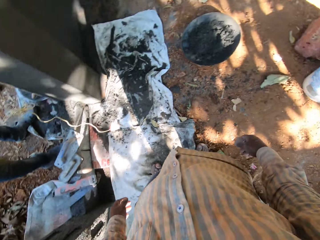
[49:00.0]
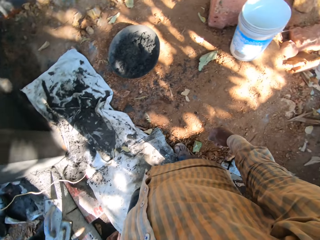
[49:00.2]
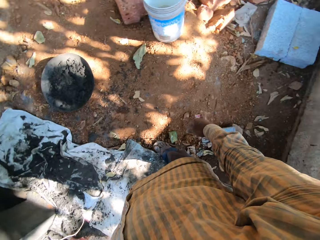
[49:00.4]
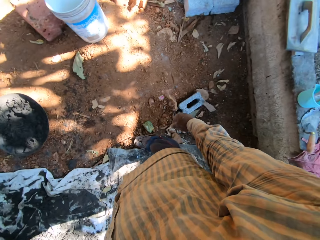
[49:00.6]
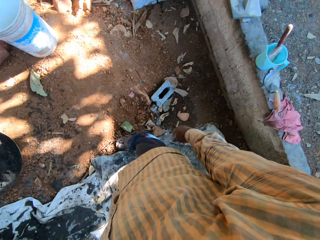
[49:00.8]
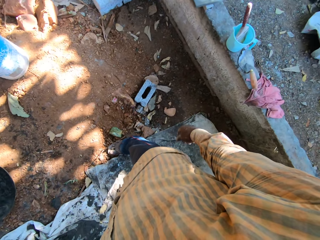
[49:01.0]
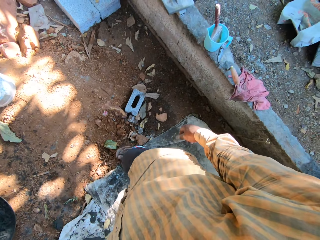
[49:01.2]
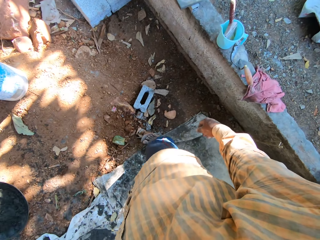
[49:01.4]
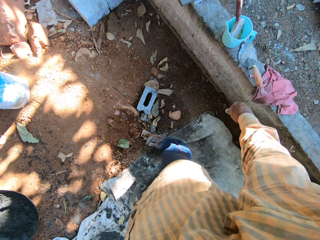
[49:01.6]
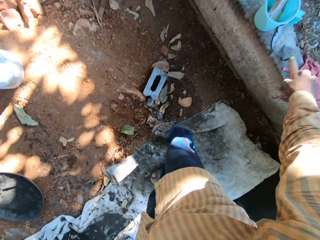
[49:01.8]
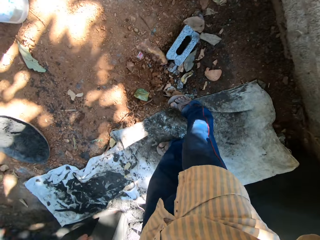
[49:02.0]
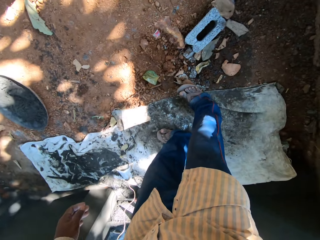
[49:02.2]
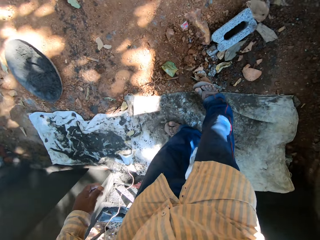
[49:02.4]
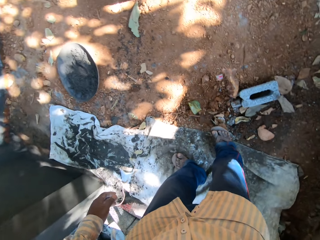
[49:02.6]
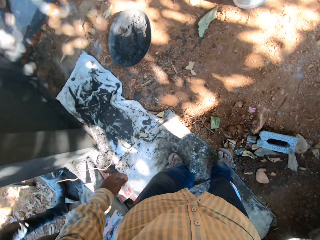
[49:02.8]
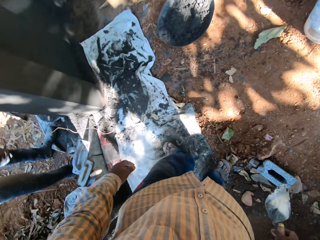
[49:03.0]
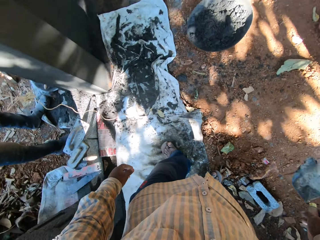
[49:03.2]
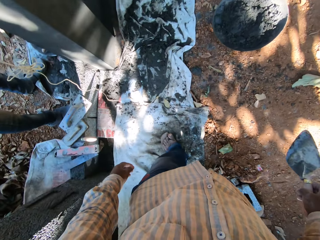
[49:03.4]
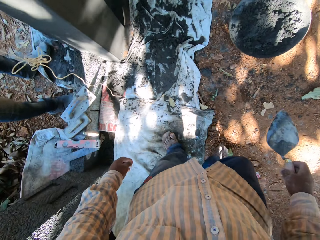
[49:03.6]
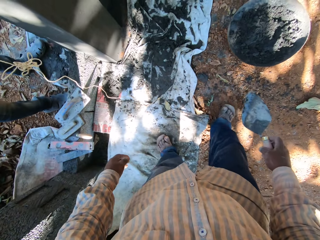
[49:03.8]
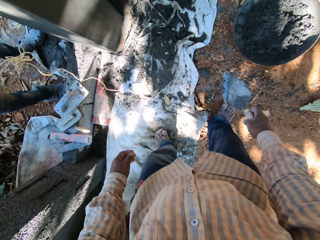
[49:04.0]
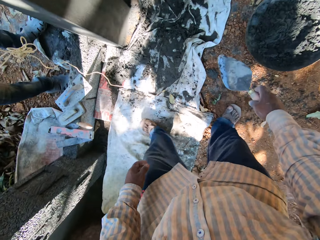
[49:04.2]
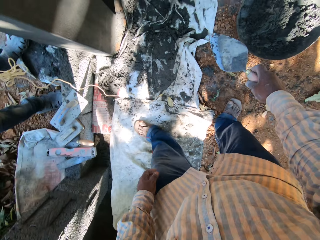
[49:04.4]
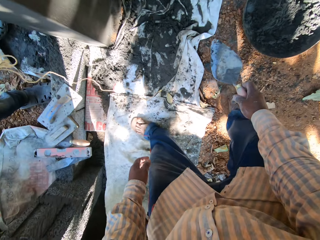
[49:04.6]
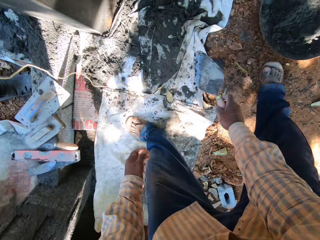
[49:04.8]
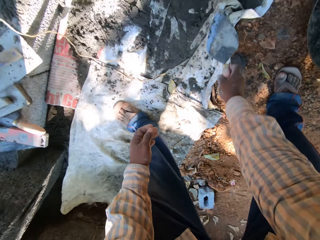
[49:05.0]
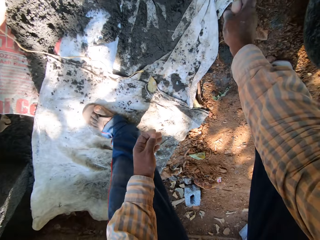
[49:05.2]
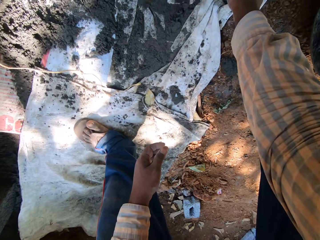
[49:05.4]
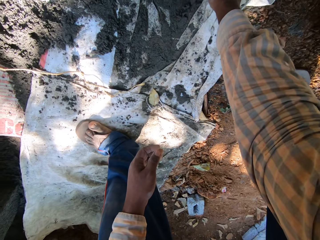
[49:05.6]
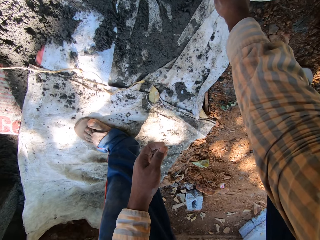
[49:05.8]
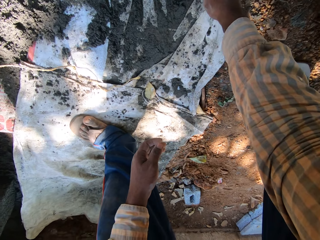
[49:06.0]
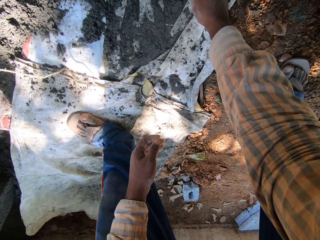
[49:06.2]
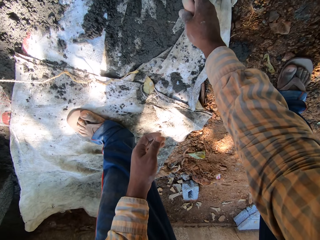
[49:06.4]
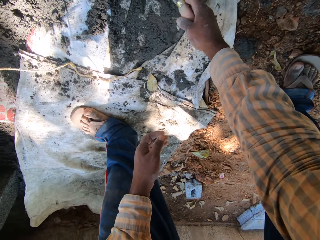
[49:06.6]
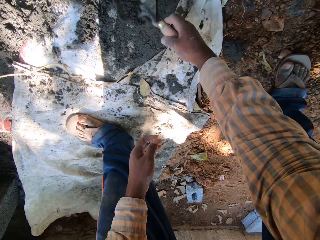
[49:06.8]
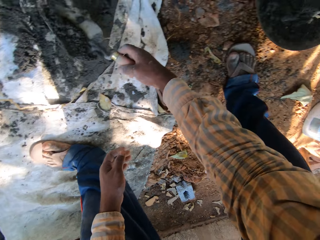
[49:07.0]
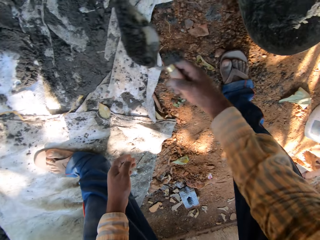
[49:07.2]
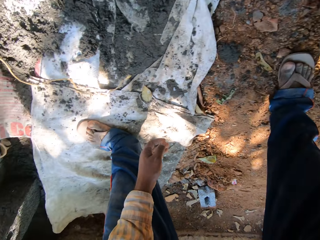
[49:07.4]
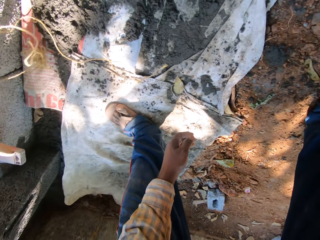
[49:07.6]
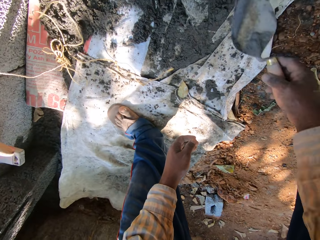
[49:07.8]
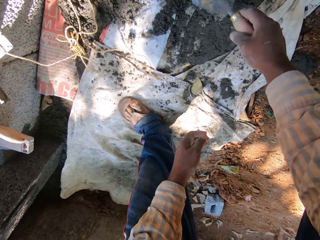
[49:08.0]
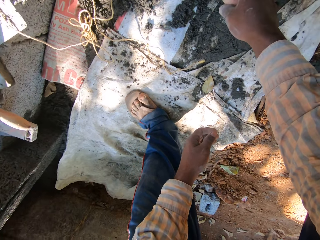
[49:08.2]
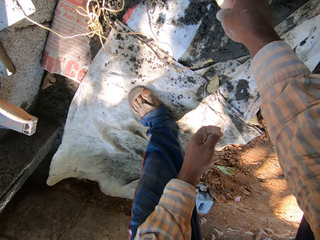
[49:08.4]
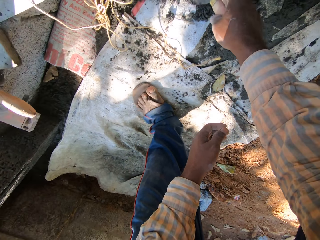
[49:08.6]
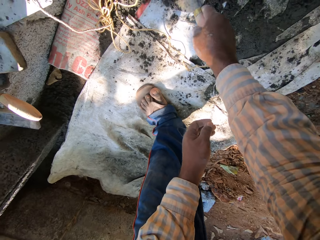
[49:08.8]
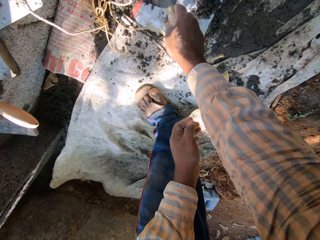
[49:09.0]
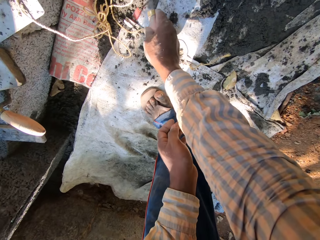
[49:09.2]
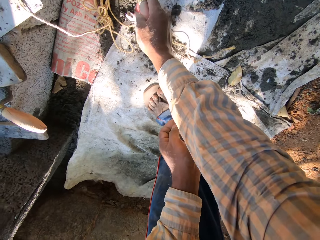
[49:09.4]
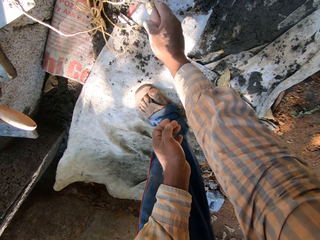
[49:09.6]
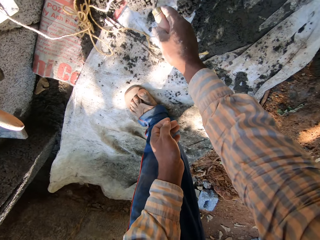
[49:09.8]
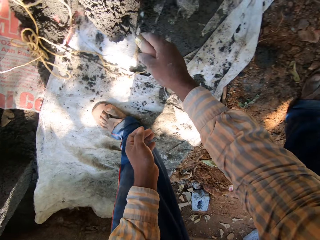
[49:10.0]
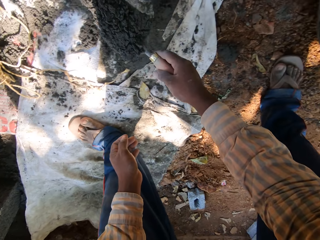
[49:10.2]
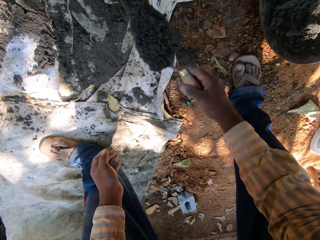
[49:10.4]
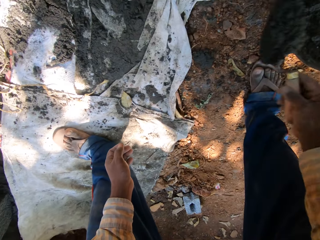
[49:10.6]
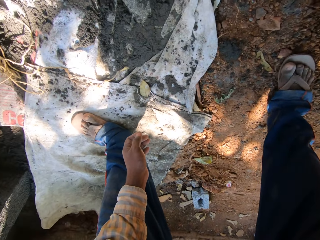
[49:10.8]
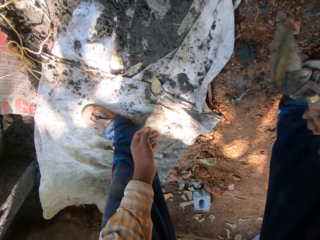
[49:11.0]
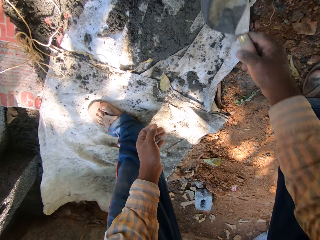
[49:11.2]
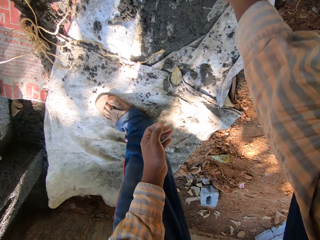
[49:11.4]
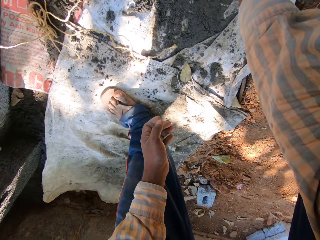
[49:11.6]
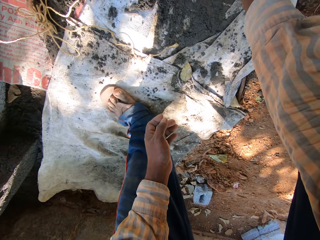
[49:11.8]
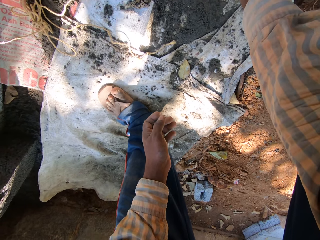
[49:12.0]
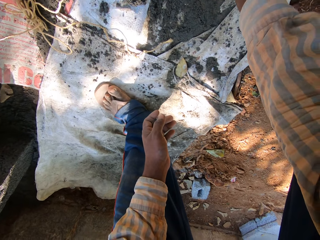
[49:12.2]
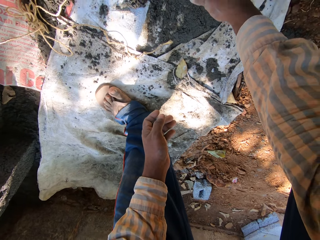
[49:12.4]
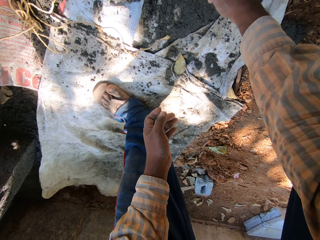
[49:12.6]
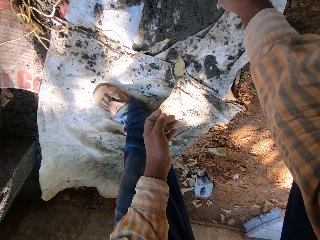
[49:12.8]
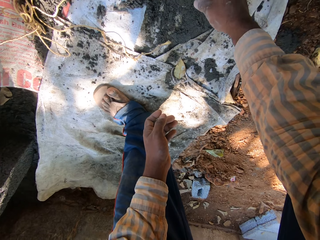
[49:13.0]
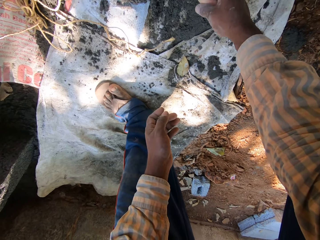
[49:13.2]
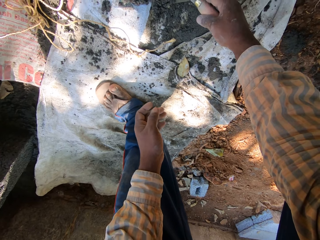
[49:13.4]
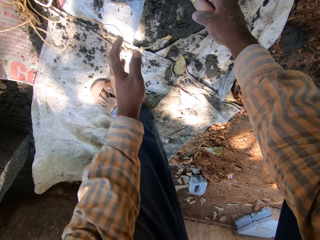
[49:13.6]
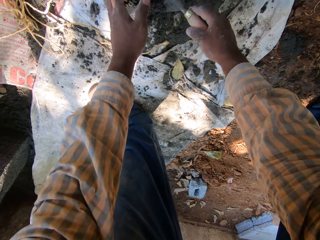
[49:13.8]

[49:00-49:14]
The camera wearer picks the trowel from the wall with his right hand. He touches the spoon. He scoops cement from the sack on the floor with the trowel in his right hand. He touches sand. He drops the cement in the trowel in his right hand into the sack on the floor. He scoops the cement from the sack on the floor with the trowel in his right hand. He drops the cement in the trowel in his right hand into the sack on the floor. He scoops the cement from the sack on the floor with the trowel in his right hand.

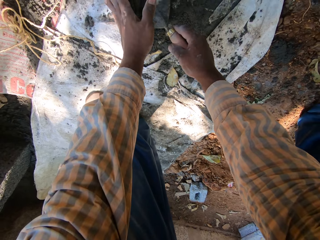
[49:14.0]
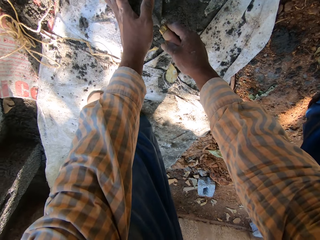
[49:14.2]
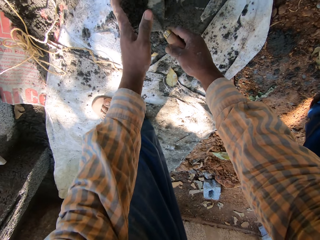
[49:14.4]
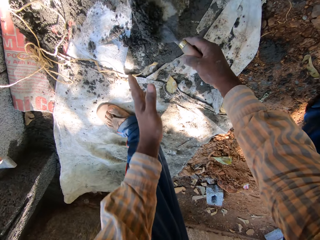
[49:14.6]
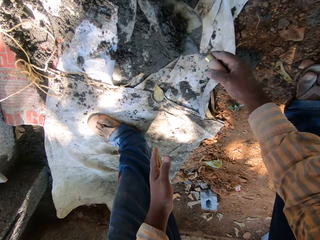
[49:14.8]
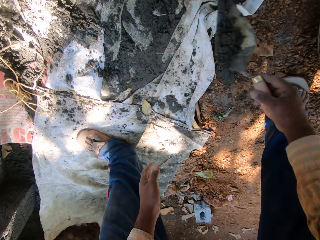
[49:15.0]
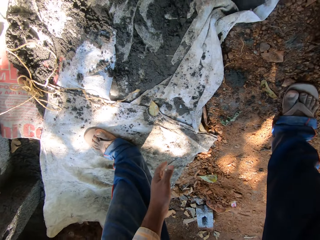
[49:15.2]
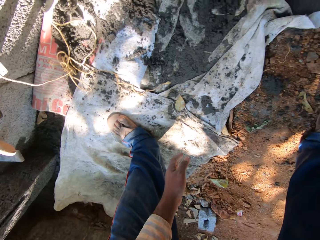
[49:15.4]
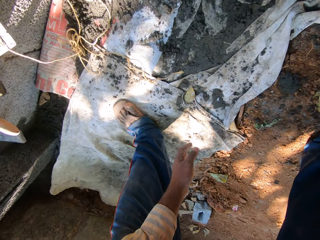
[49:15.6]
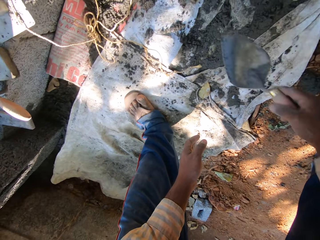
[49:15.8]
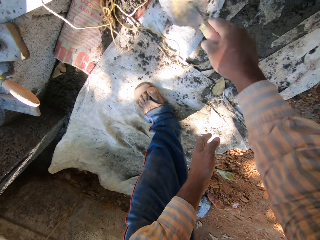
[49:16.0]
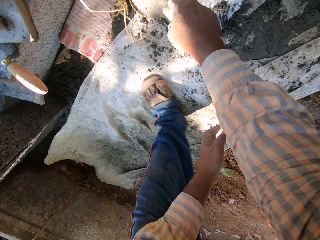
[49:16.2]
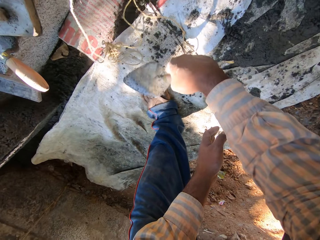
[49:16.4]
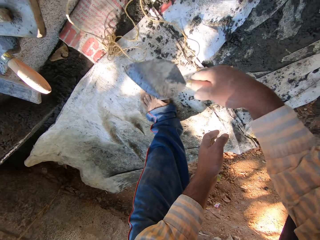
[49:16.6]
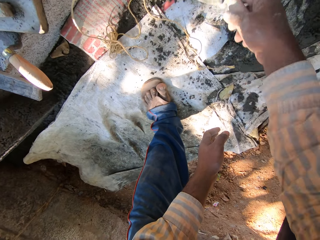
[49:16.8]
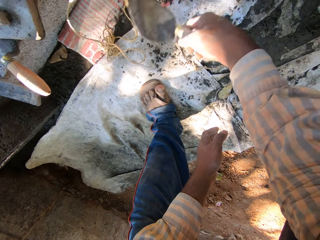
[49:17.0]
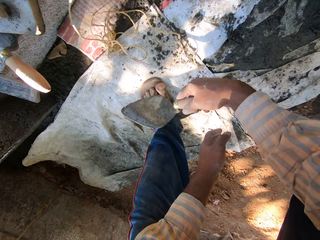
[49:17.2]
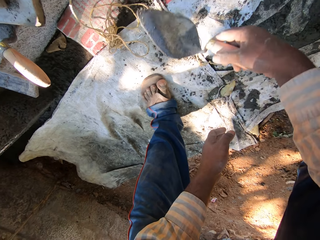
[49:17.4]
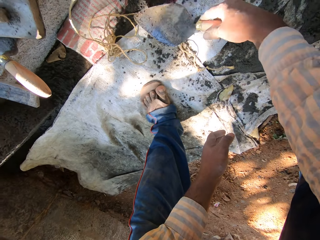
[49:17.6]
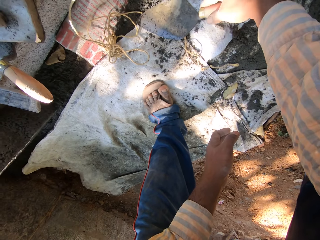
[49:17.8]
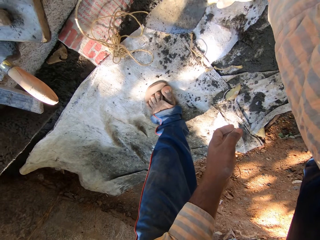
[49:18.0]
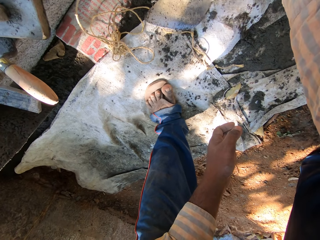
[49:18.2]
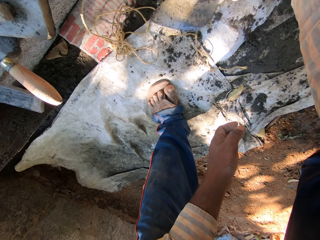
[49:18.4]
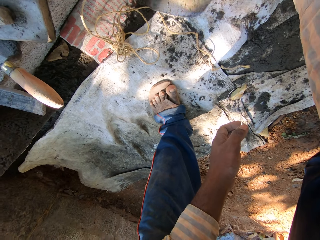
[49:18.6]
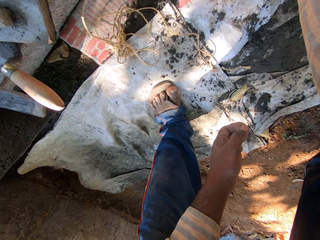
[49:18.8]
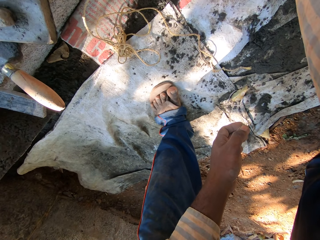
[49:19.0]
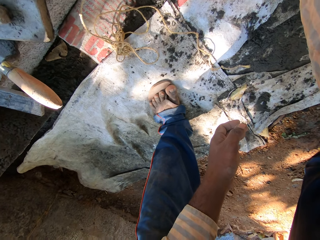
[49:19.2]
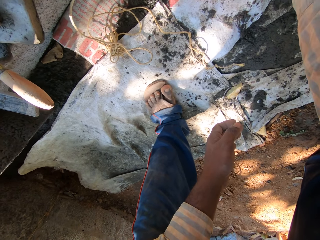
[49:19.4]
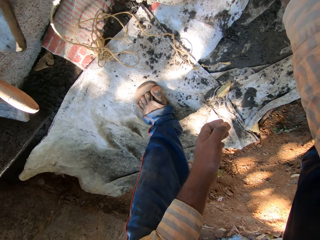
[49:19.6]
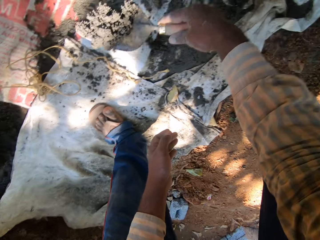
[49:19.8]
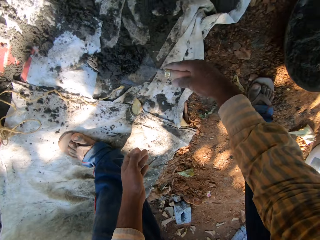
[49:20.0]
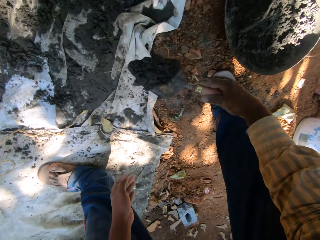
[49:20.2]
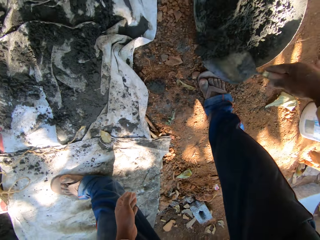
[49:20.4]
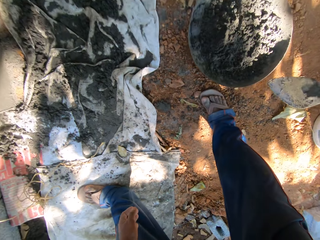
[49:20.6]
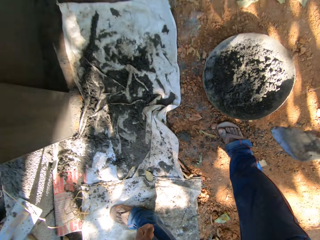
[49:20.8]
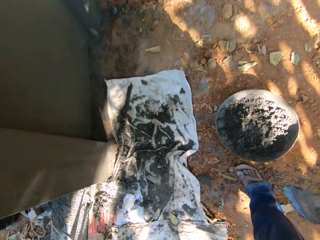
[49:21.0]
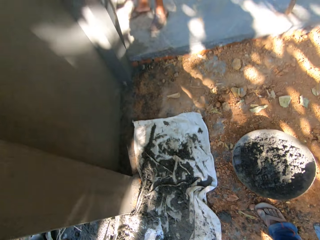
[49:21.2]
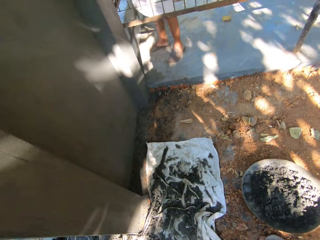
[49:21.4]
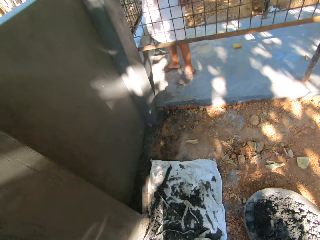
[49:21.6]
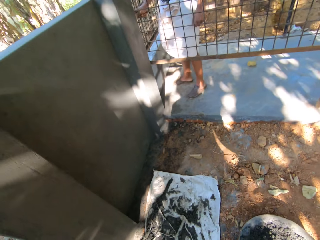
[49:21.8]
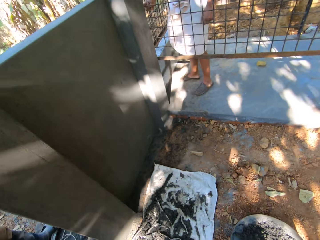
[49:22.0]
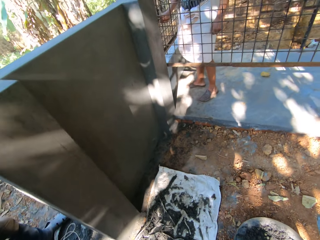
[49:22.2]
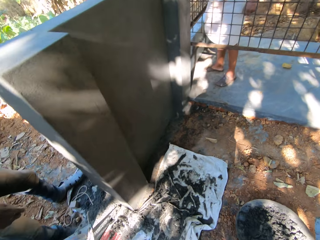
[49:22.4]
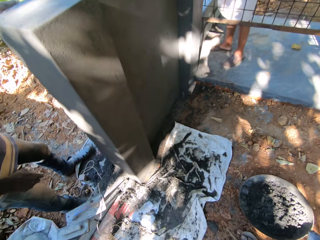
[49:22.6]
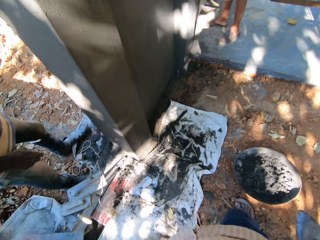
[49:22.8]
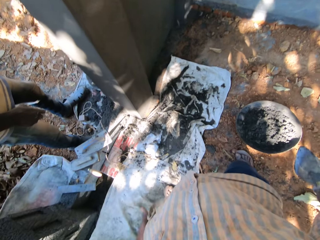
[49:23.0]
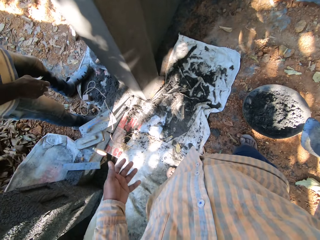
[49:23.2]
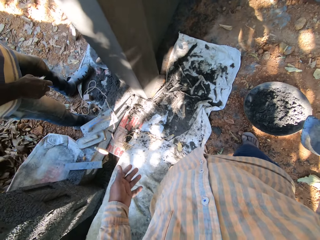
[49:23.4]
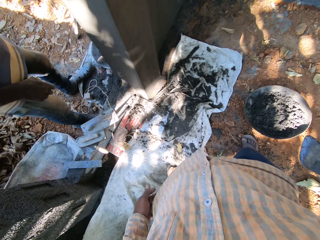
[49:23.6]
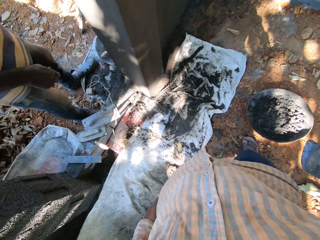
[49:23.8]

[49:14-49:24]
The camera wearer holds the cement in the trowel in his right hand with his left hand. He drops the cement in the trowel in his right hand into the sack on the floor. He moves the rope on the floor with the trowel with his right hand. He scoops the cement from the floor with the trowel in his right hand. He drops the cement in the trowel in his right hand into the sack on the floor.
